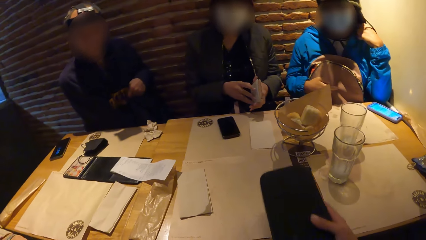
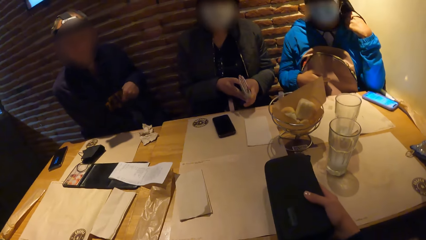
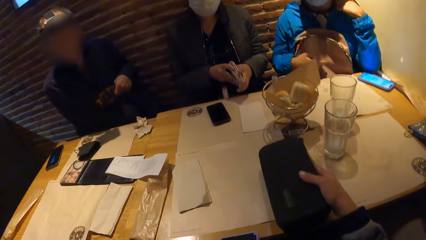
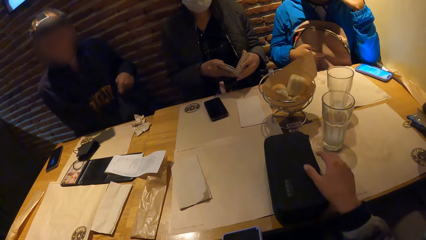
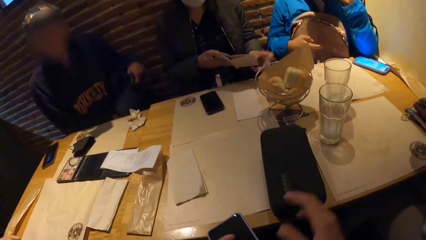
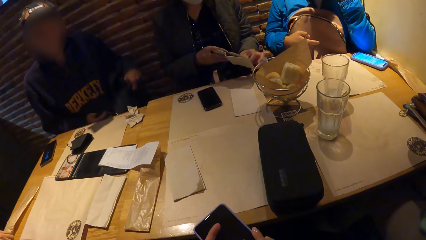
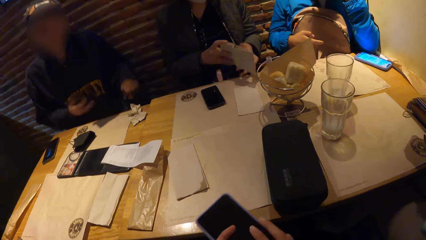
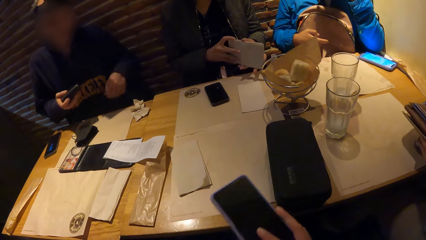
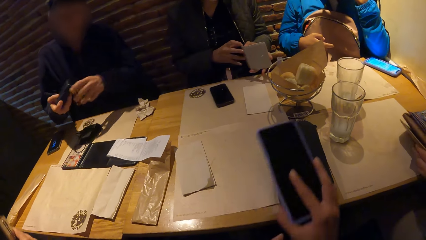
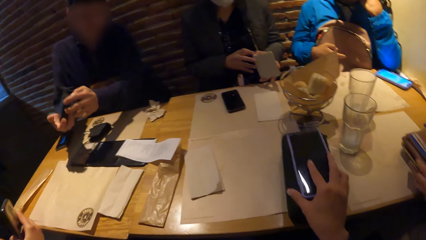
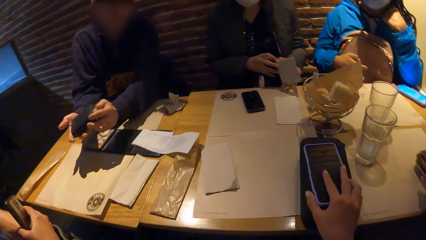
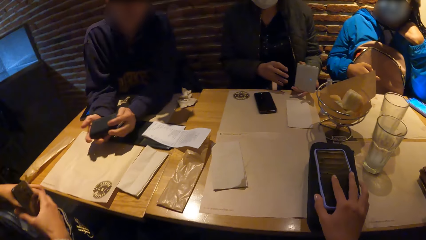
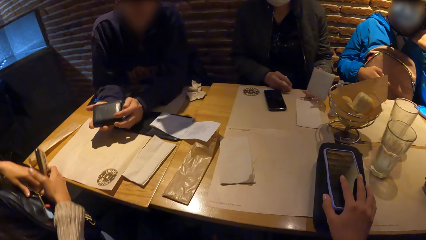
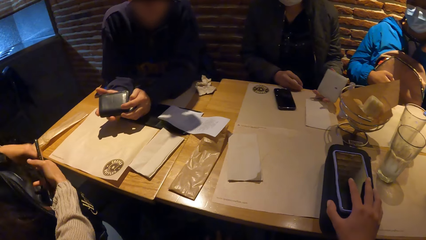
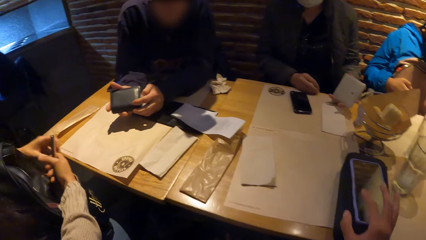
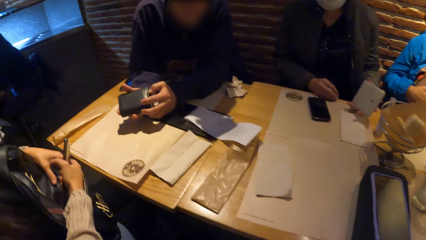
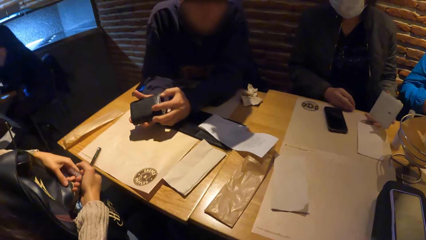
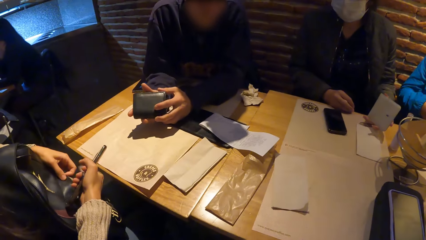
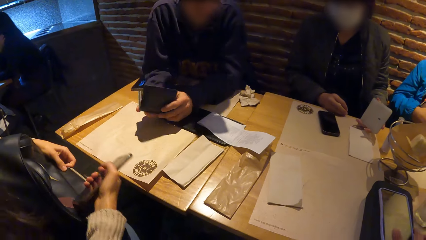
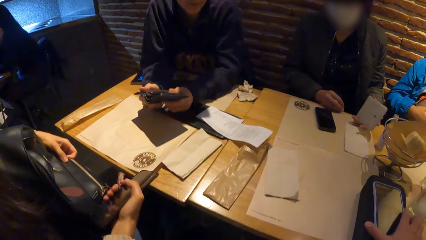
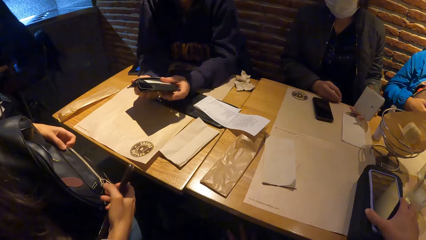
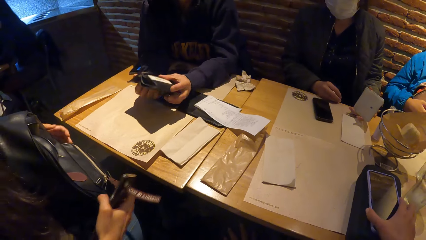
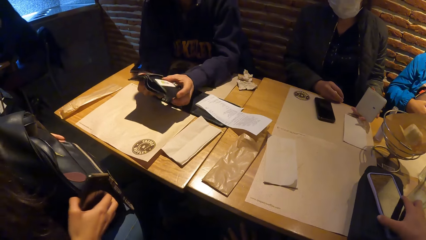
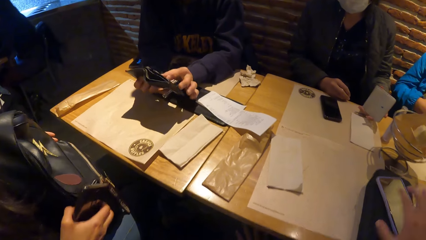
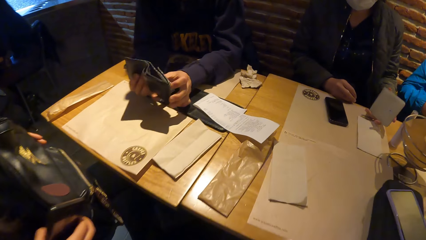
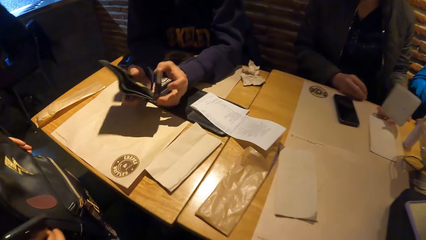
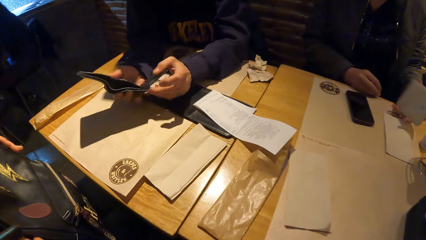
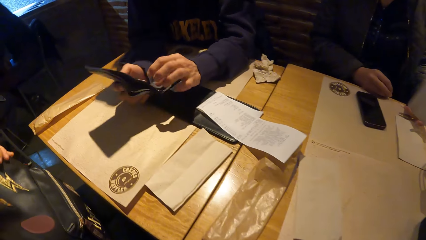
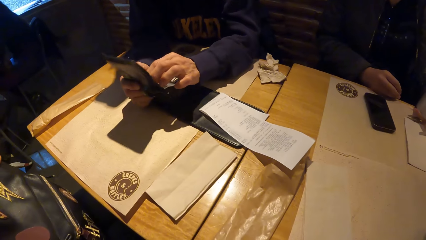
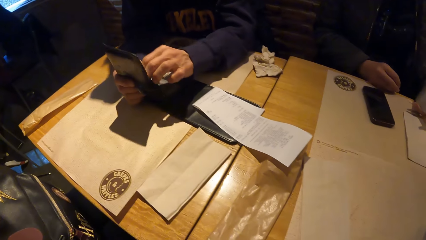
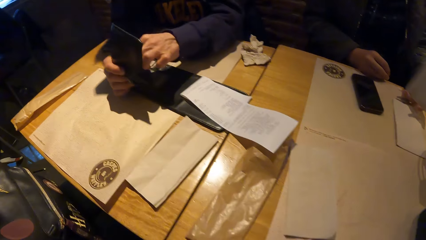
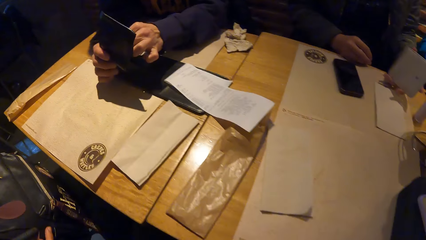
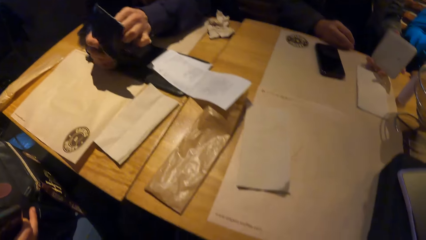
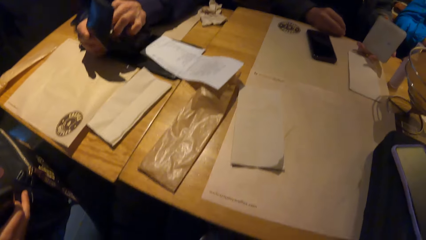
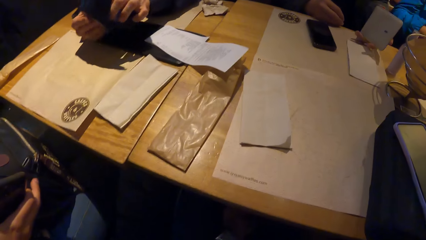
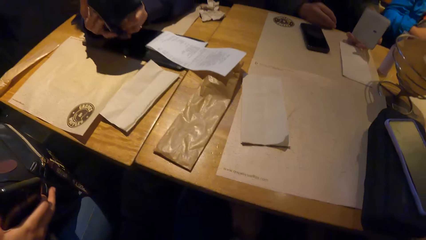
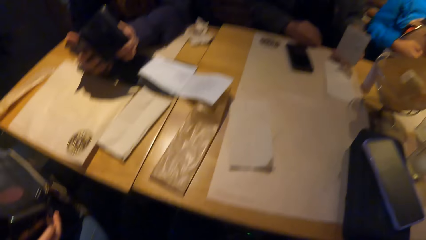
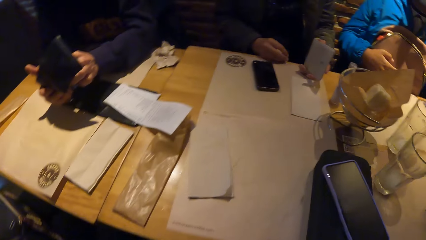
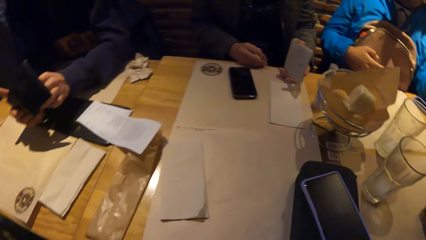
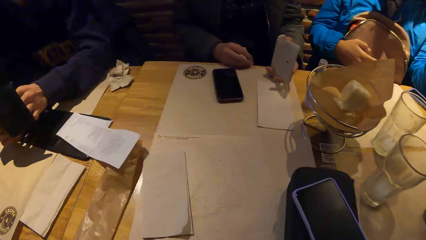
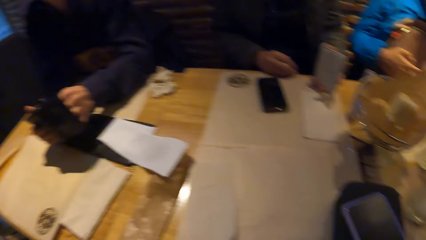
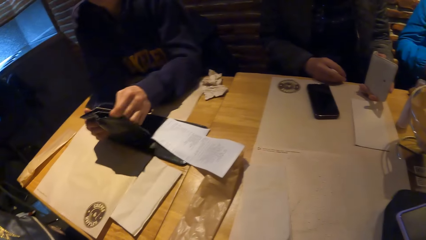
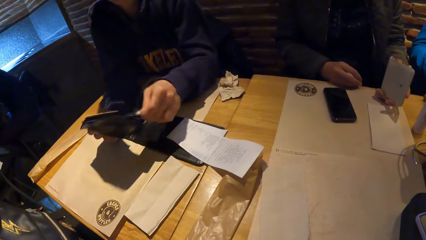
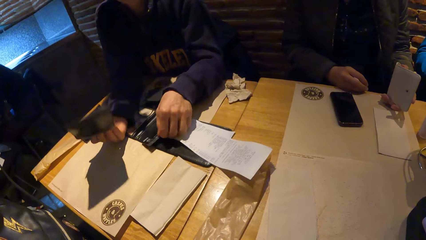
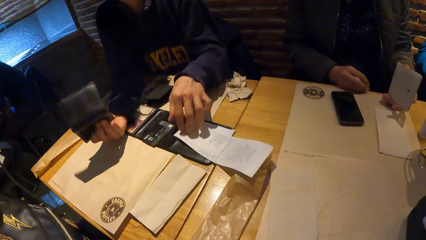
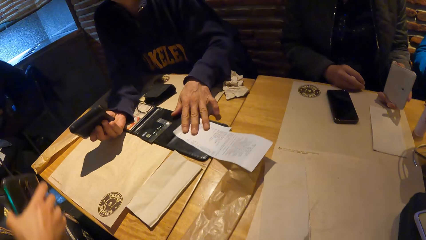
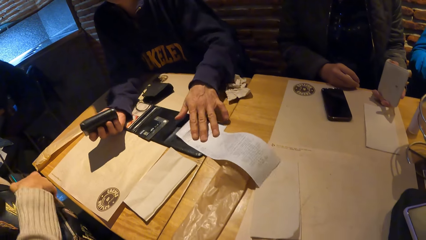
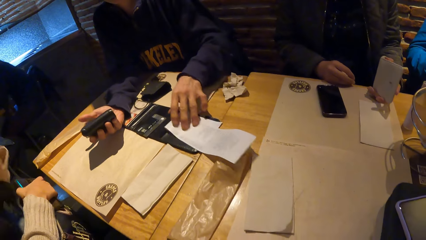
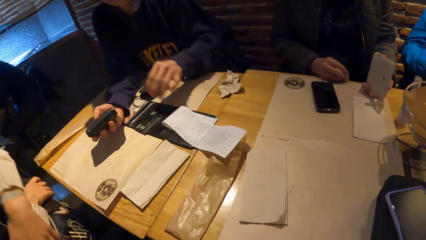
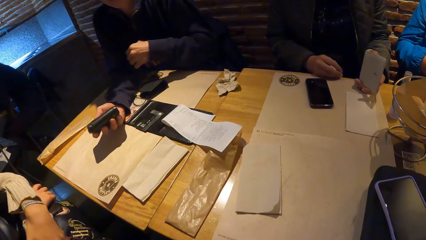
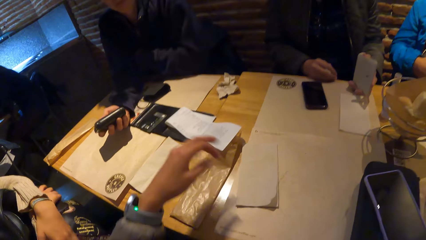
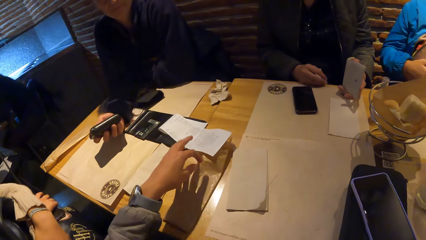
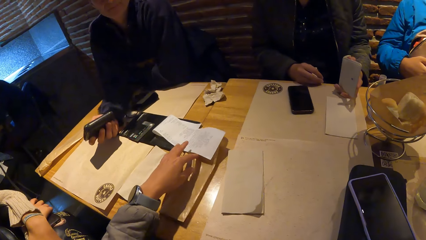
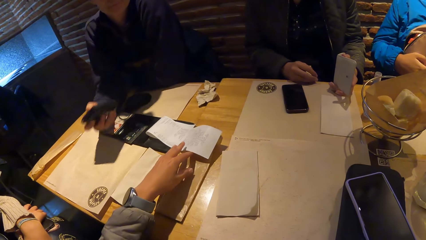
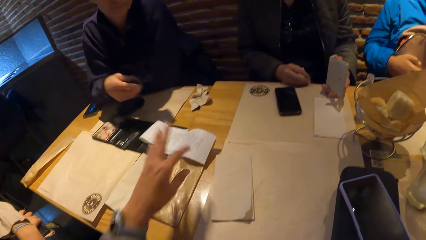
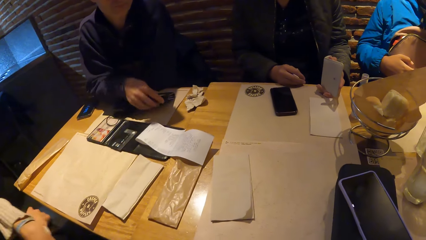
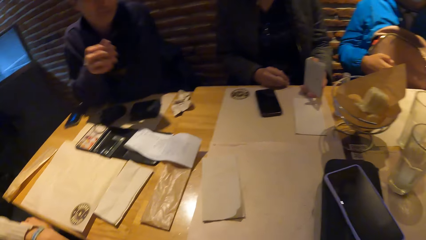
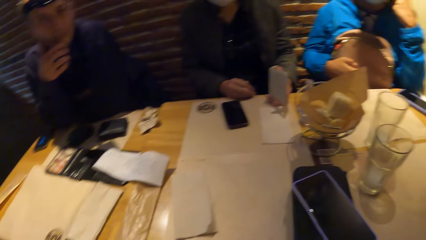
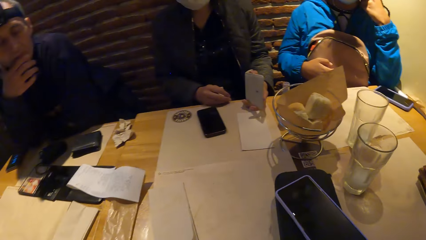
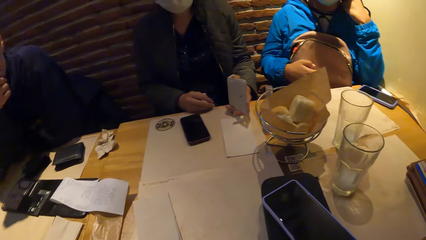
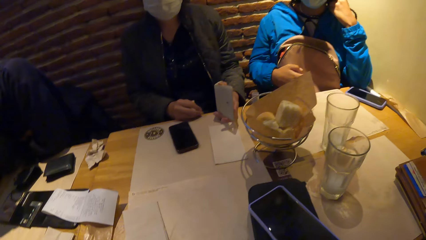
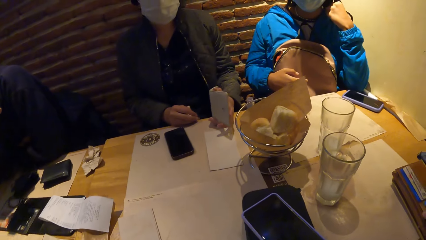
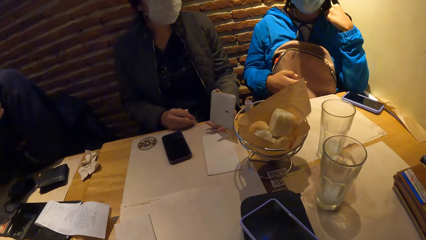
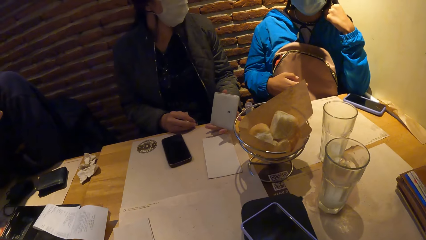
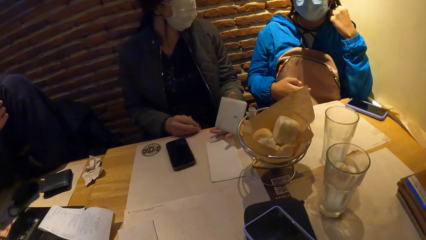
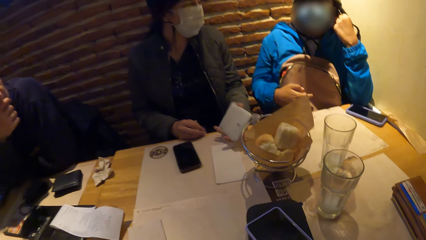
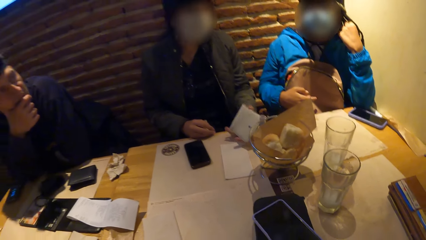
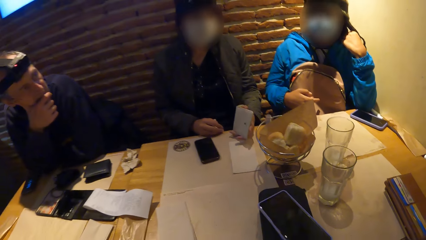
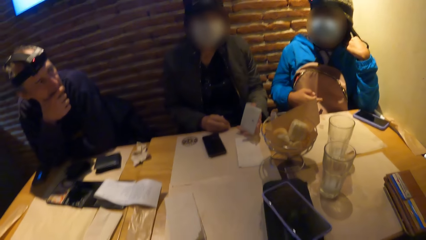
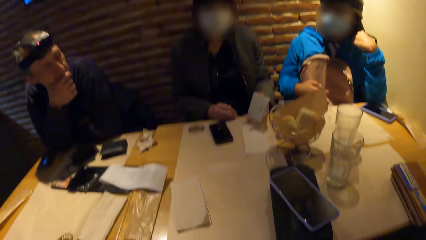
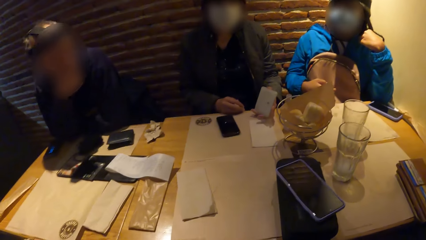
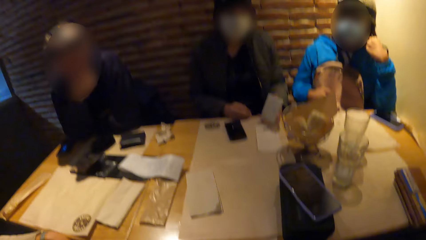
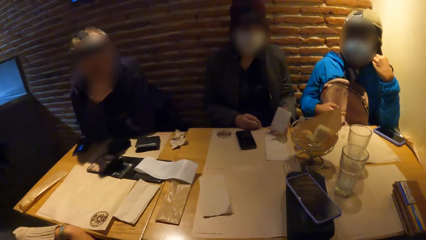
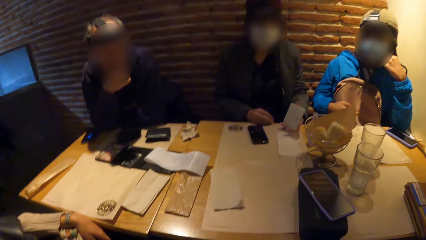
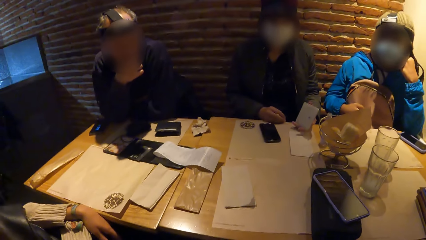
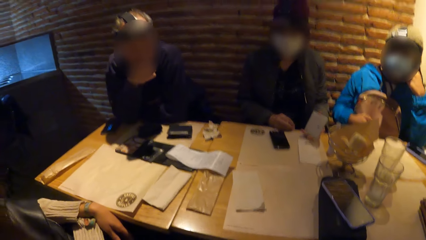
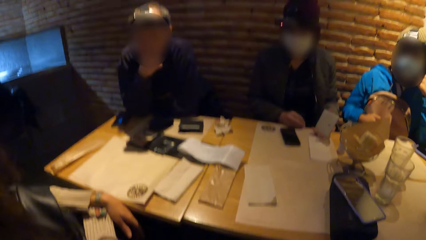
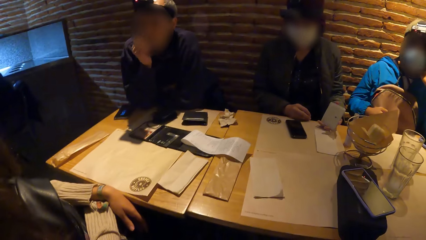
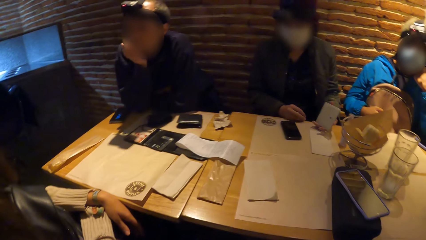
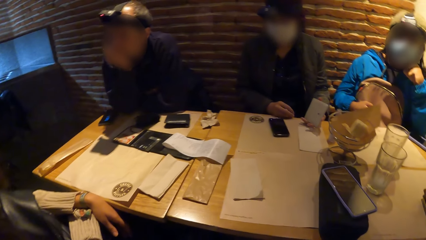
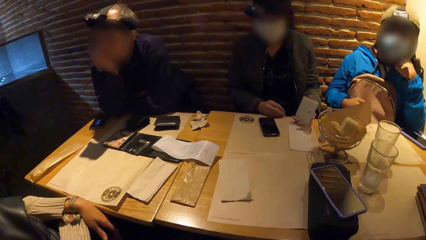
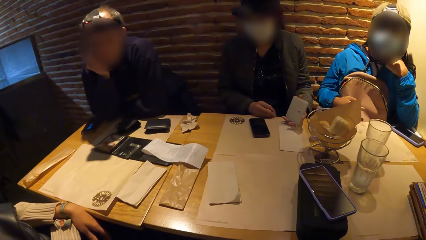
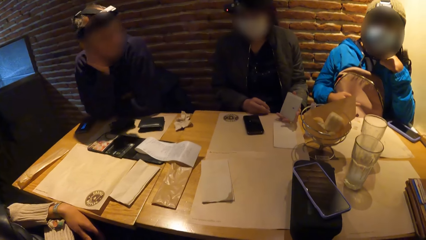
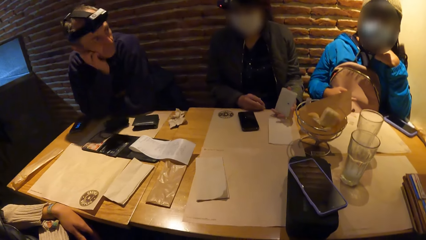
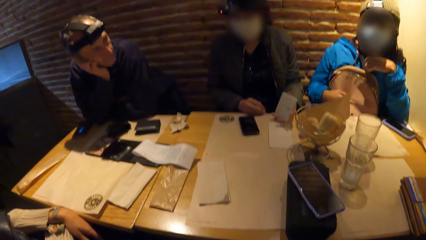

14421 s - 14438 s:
The camera wearer drops a small bag on the table with her right hand. The man brings a purse out of the bag with his left hand. The camera wearer drops a phone on the bag with her right hand. The man takes a card out of the purse with his left hand and drops the card on the table with his left hand. The camera wearer touches the white paper on the table. She stares around the room.
